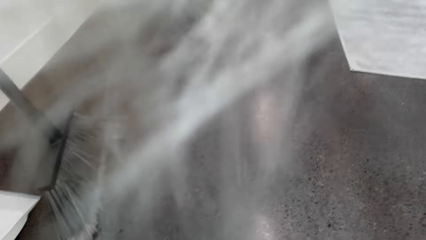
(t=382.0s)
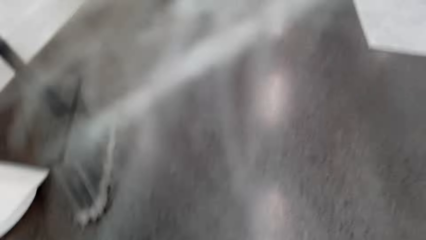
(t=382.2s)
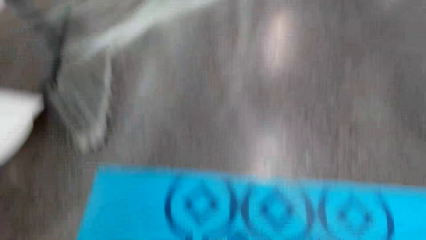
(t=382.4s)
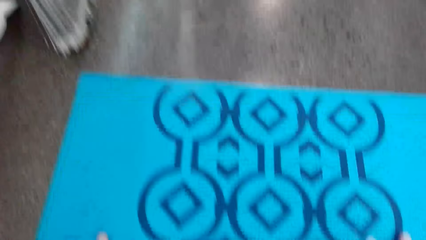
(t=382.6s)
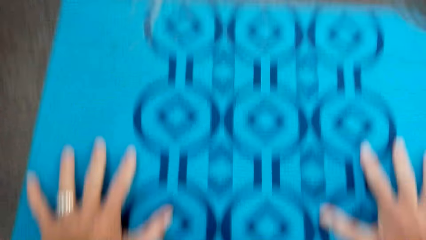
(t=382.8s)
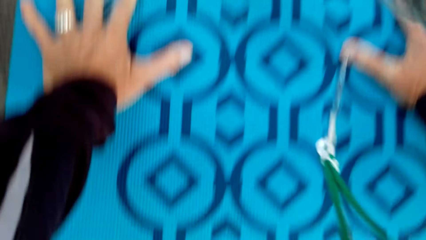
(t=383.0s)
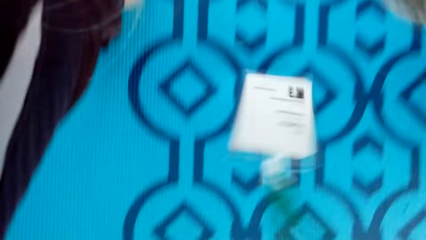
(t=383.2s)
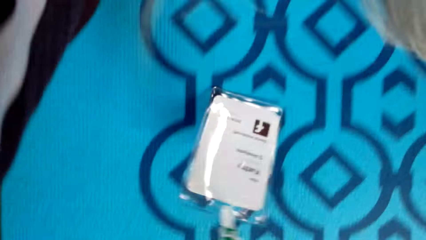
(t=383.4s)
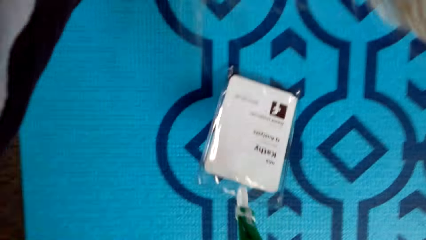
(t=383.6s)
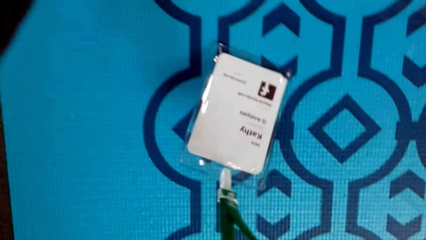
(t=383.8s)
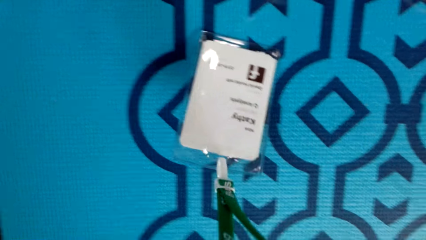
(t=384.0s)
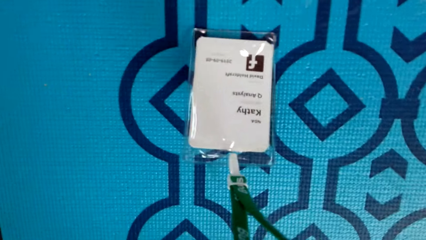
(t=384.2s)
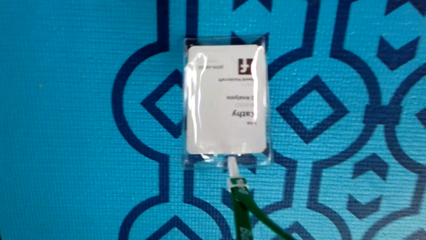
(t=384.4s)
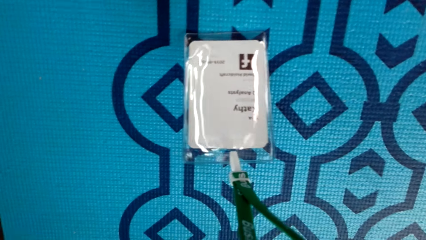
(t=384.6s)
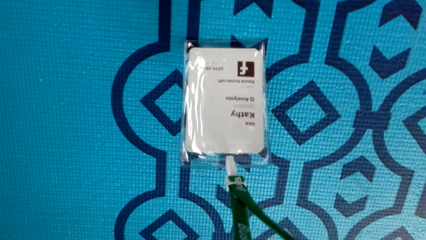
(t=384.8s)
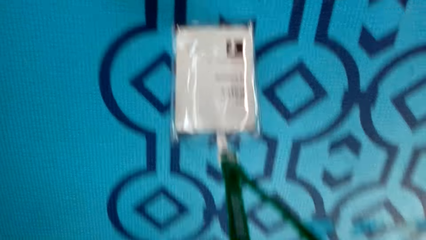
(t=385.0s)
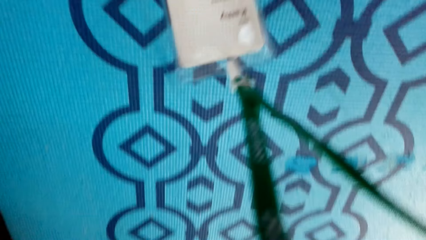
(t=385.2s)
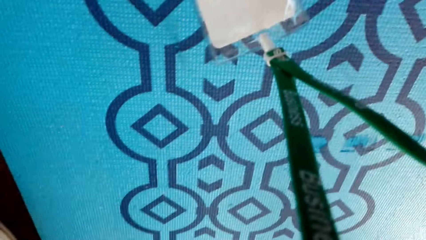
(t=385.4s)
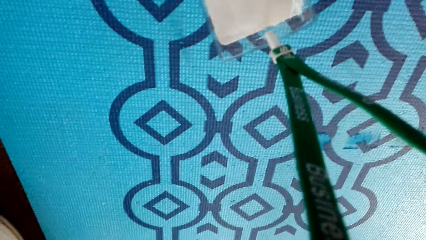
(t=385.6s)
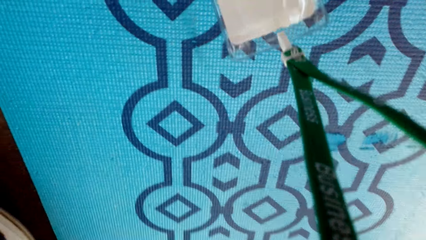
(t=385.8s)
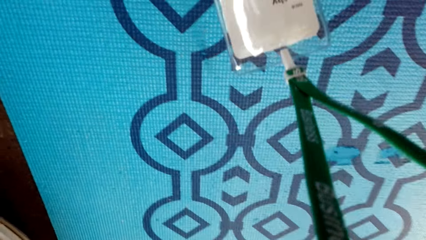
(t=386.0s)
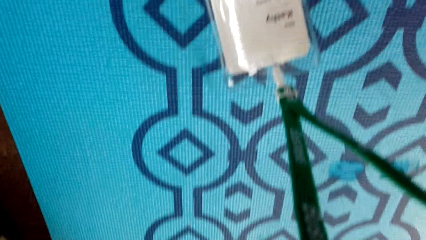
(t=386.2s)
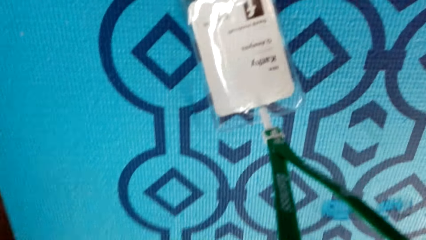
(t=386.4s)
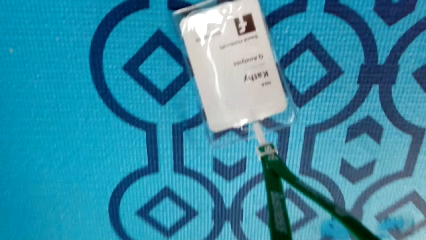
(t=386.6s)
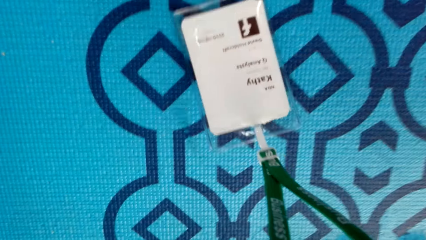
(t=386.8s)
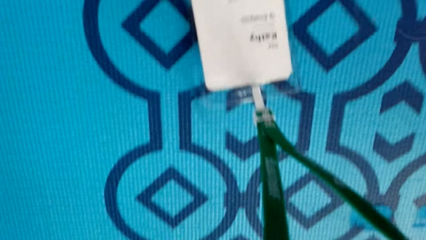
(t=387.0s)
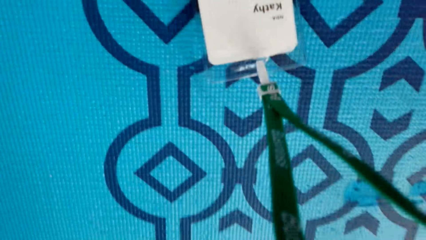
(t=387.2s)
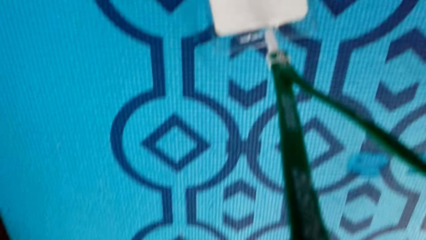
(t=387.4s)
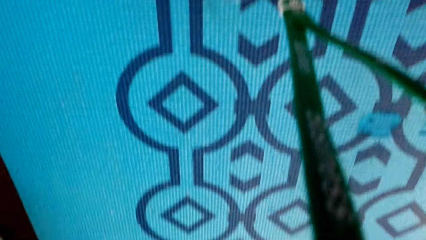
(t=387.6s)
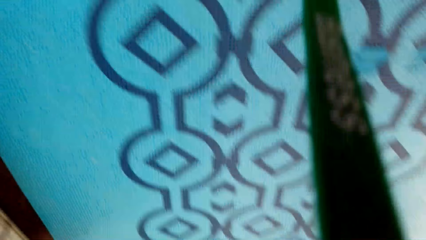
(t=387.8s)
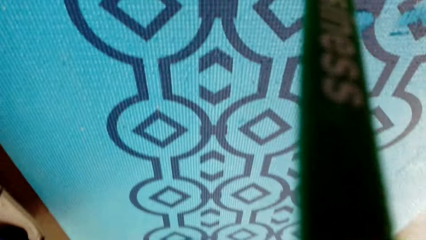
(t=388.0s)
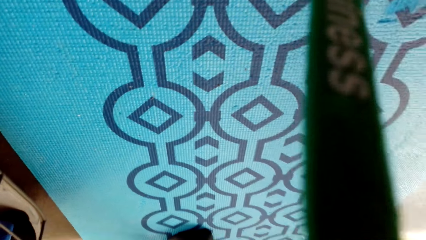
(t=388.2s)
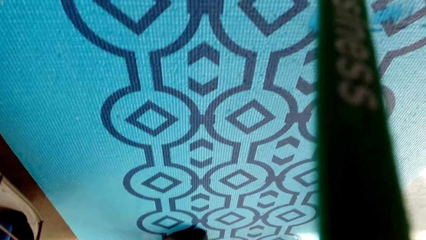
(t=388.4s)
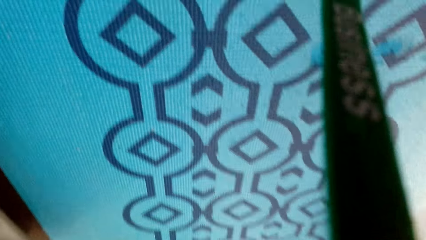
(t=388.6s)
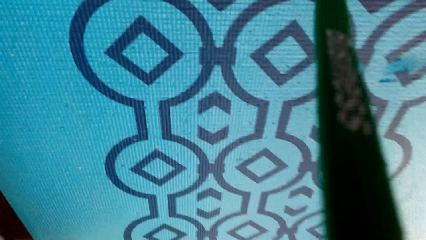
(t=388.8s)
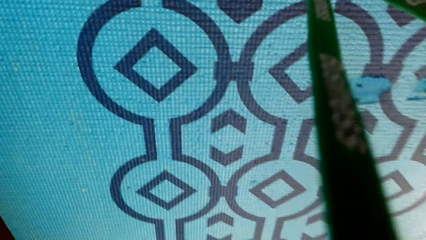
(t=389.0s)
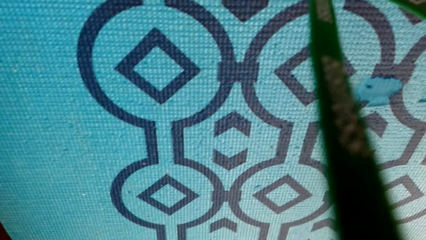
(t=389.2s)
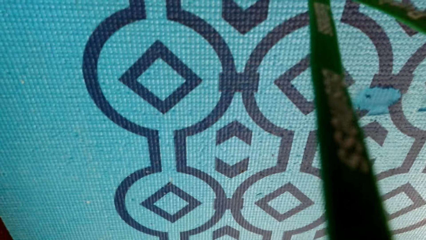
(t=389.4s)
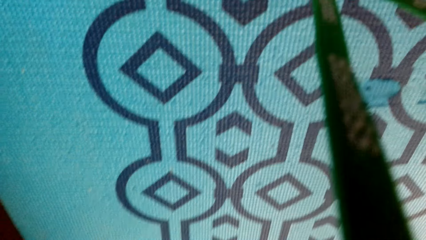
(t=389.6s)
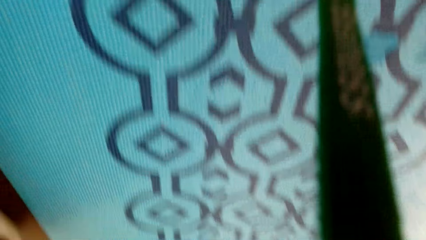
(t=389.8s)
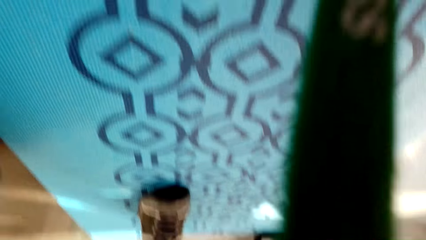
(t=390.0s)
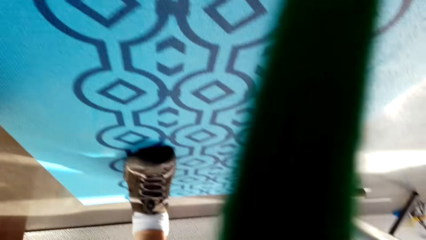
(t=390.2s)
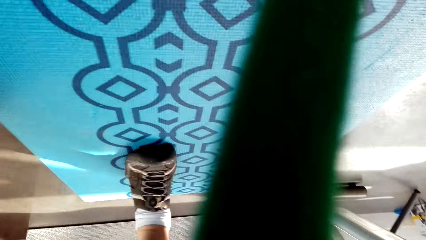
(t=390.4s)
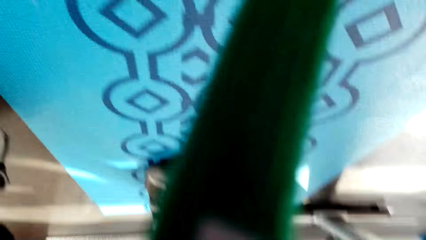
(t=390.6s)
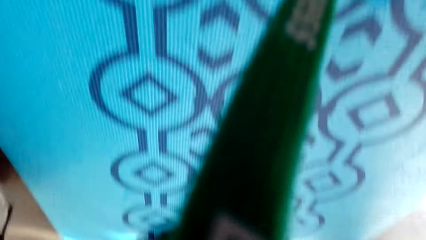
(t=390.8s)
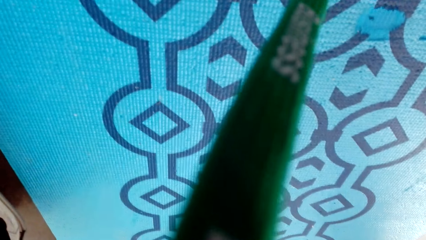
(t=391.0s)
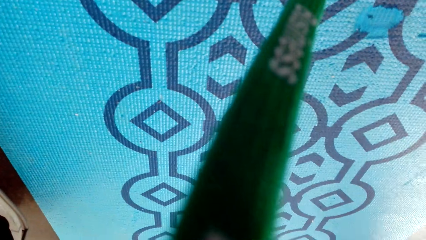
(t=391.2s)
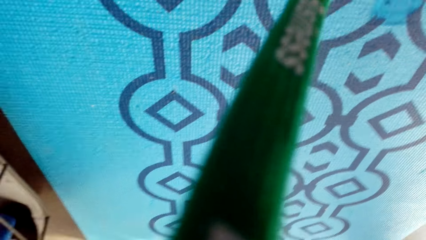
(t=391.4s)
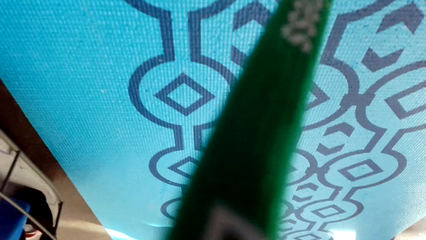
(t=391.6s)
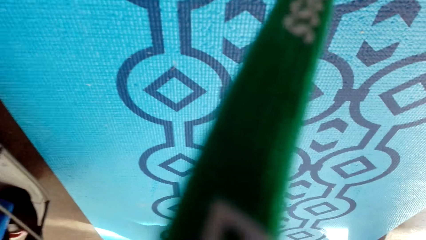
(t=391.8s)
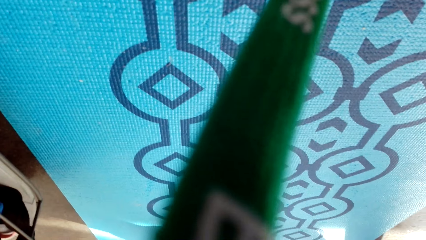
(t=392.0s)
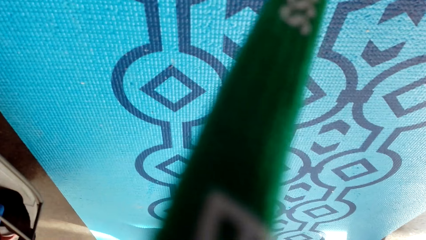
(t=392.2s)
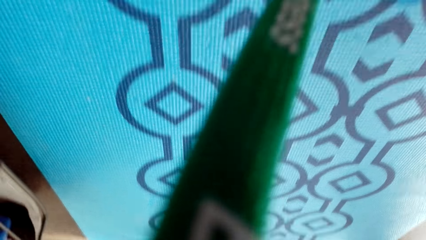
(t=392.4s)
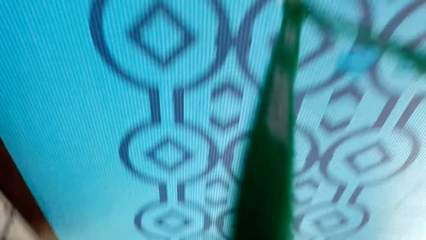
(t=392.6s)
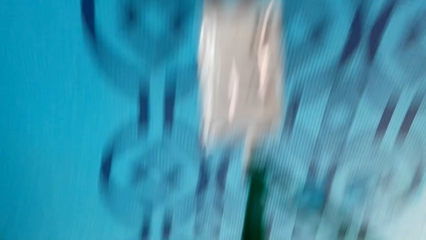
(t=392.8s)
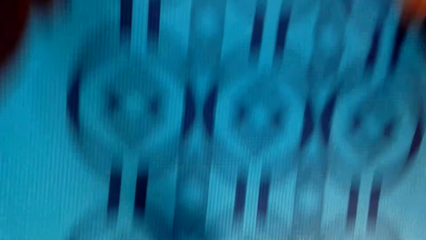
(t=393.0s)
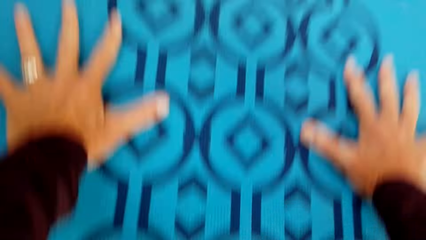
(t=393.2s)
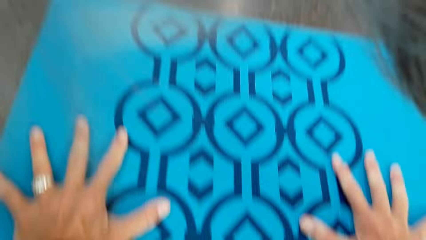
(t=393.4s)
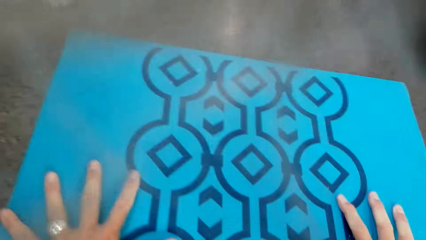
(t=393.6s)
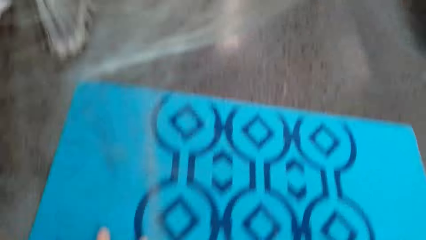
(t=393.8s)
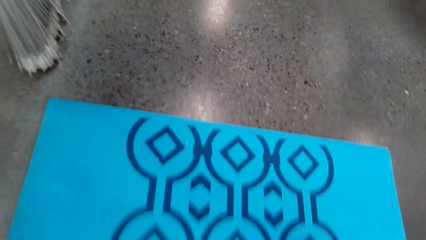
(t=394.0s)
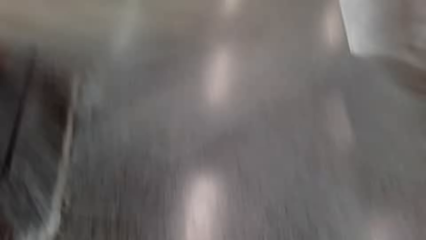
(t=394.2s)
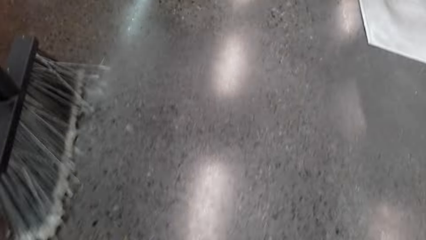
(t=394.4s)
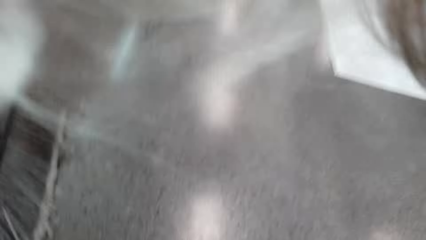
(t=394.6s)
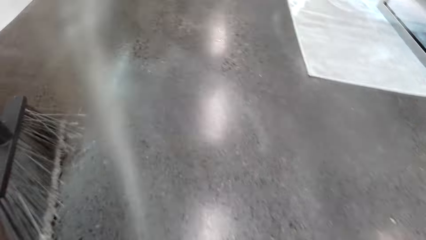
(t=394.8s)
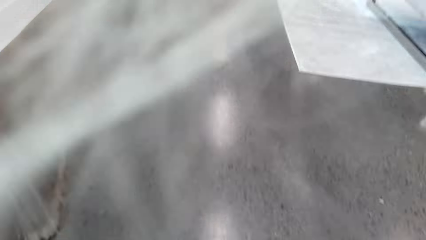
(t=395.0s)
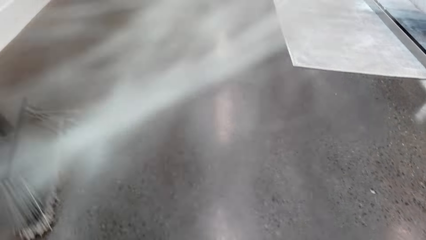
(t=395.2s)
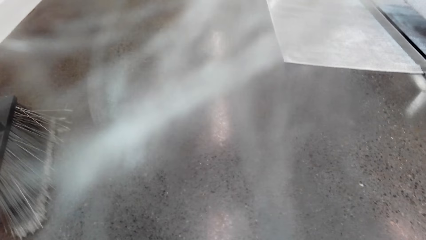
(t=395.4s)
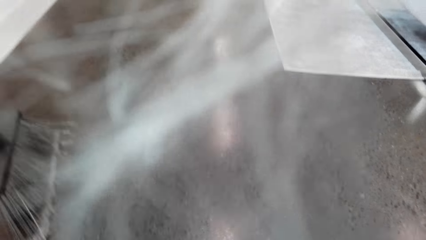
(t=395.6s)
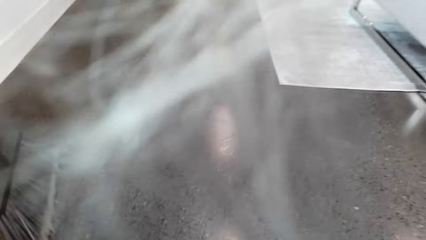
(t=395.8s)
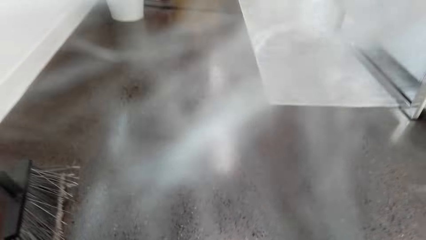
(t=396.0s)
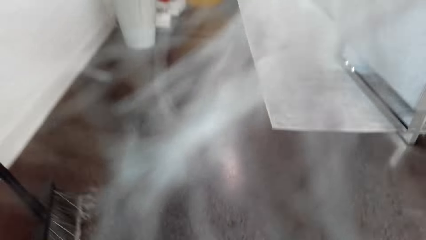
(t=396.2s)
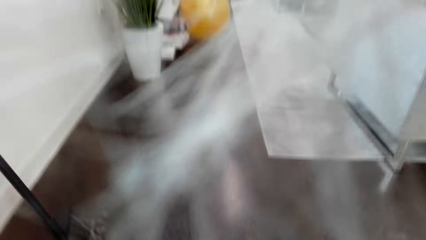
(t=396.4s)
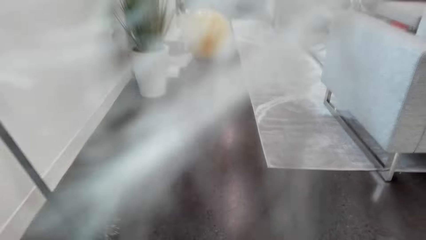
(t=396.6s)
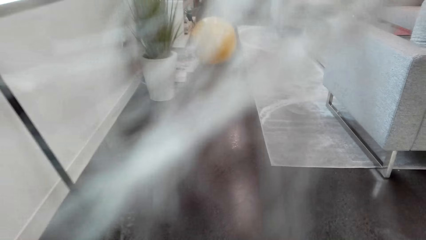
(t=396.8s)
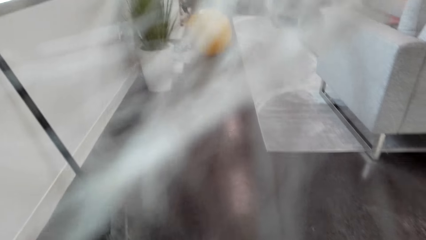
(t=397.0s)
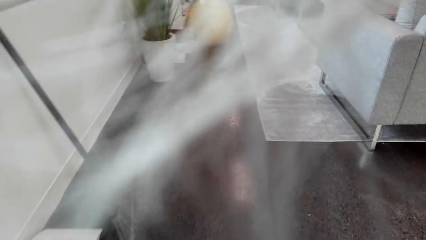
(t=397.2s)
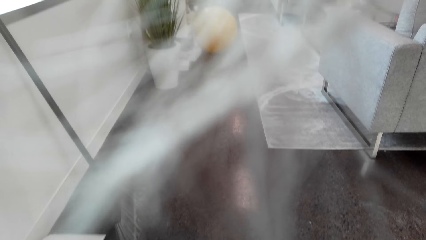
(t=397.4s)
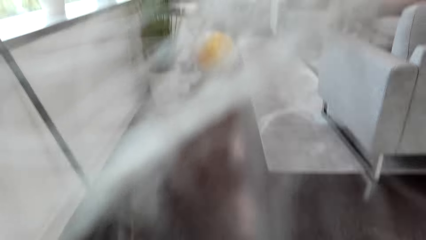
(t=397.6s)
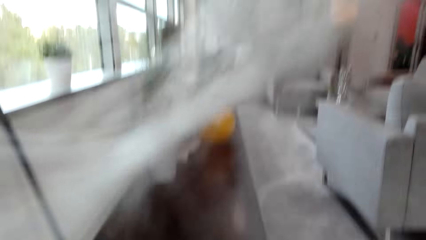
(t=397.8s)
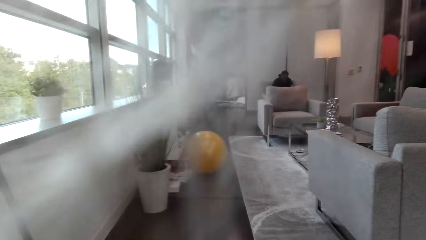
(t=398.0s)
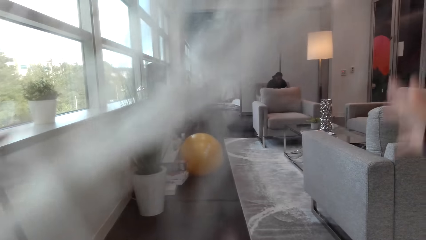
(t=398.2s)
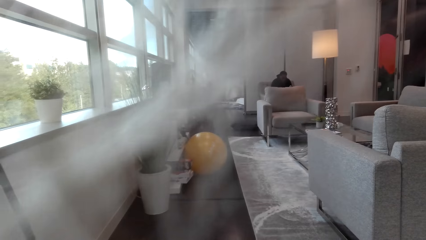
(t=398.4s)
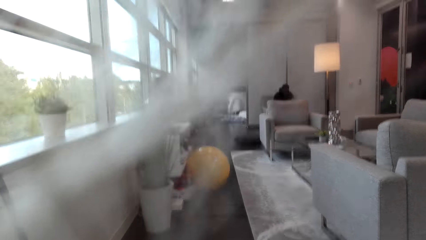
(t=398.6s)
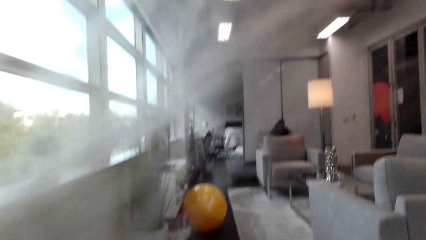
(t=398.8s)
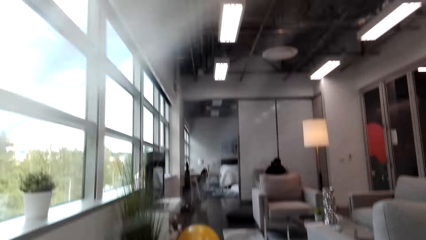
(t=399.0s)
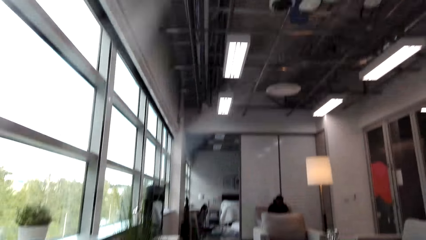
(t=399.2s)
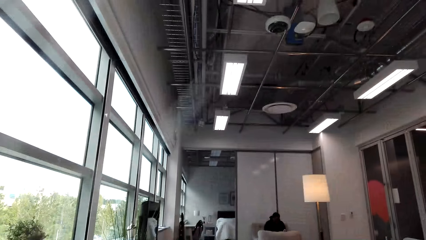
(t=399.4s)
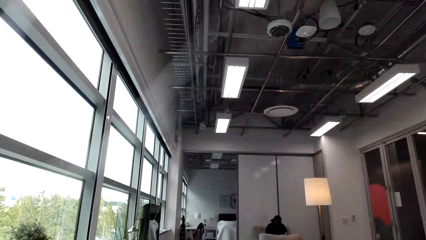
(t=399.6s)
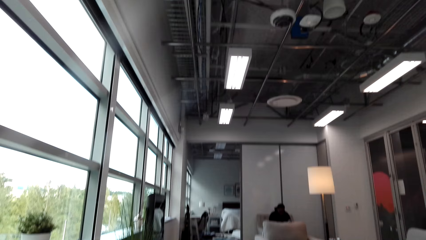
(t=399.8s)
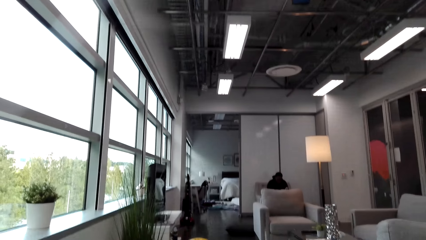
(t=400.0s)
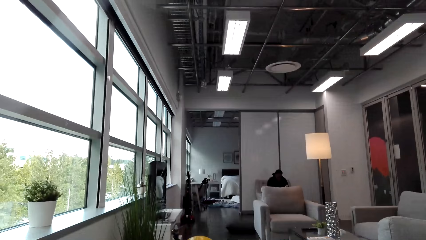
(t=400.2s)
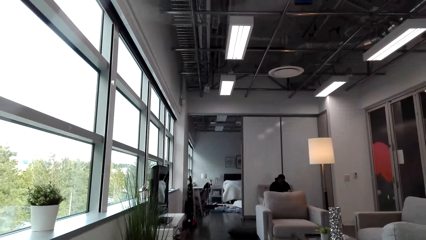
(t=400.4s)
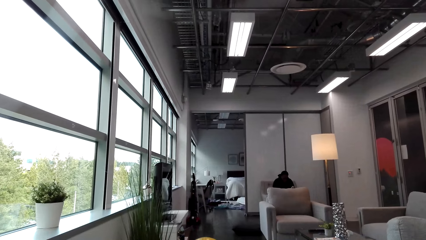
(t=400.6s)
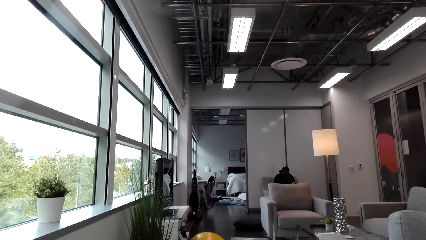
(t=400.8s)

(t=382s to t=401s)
The camera wearer puts their hands on the carpet. They bend down. They exercise on the carpet. They stand up.
